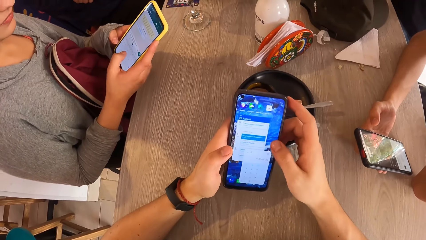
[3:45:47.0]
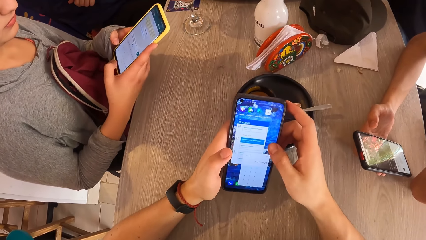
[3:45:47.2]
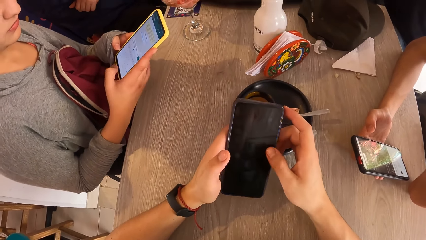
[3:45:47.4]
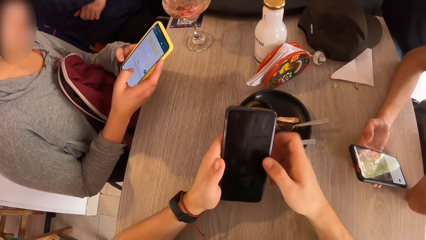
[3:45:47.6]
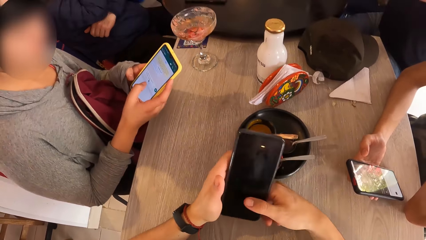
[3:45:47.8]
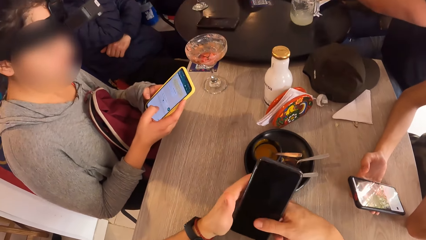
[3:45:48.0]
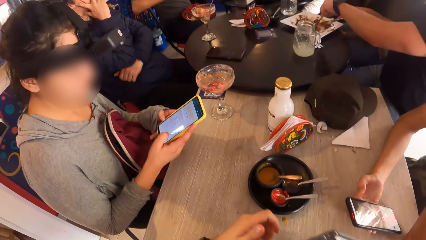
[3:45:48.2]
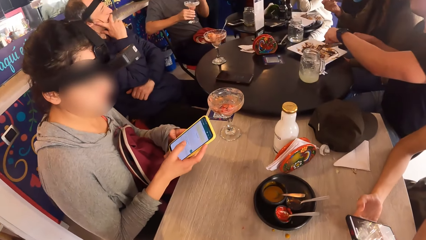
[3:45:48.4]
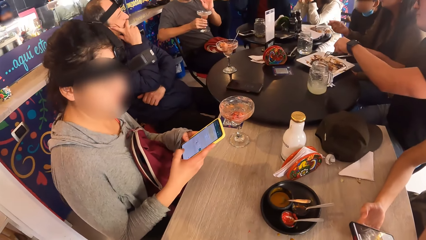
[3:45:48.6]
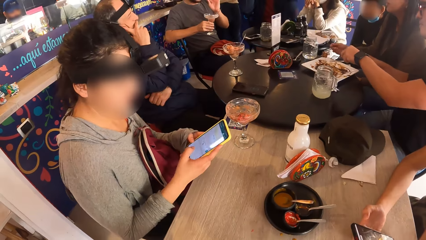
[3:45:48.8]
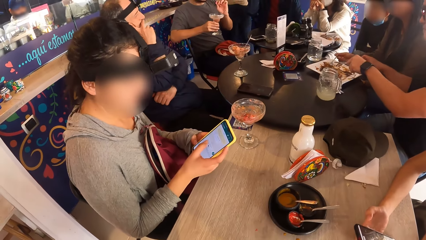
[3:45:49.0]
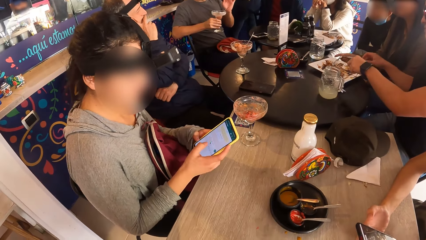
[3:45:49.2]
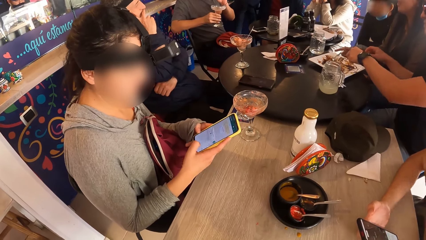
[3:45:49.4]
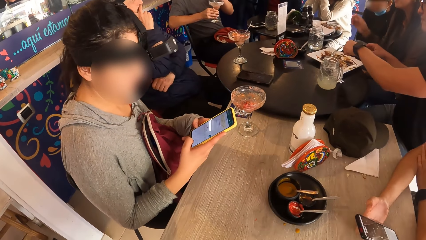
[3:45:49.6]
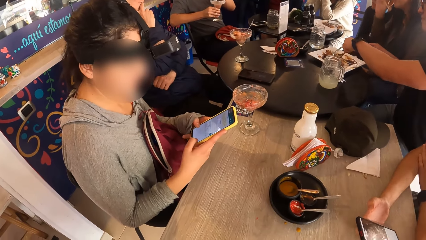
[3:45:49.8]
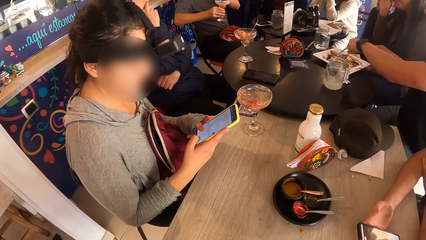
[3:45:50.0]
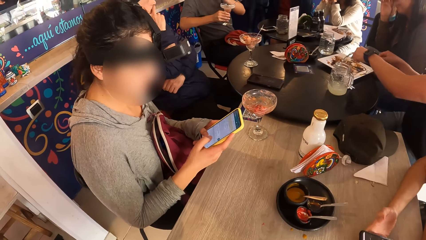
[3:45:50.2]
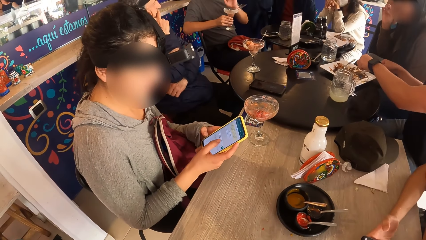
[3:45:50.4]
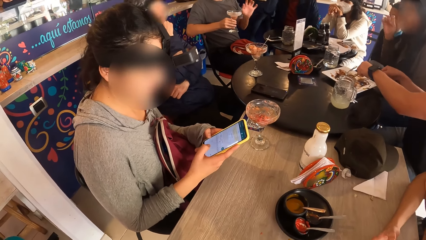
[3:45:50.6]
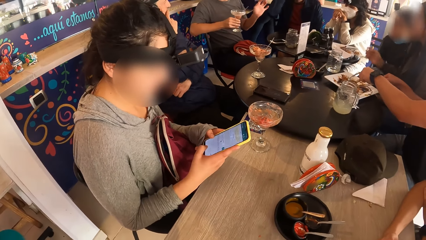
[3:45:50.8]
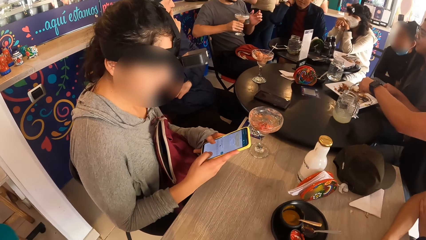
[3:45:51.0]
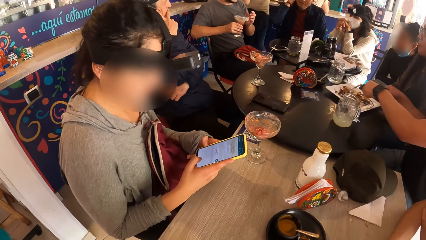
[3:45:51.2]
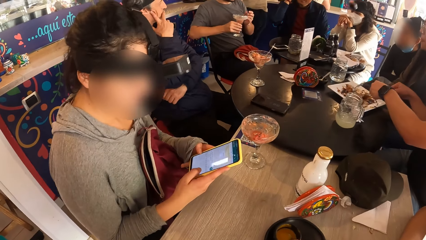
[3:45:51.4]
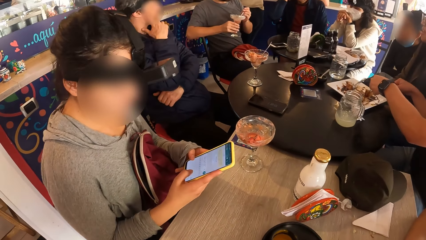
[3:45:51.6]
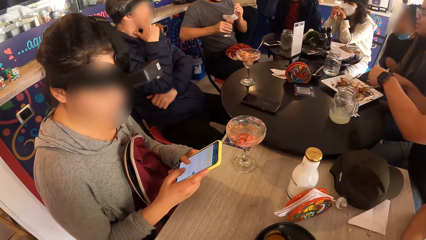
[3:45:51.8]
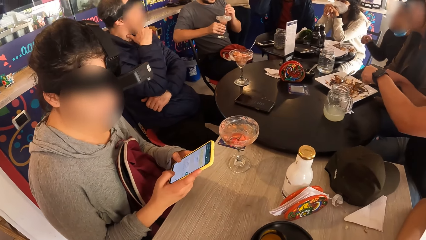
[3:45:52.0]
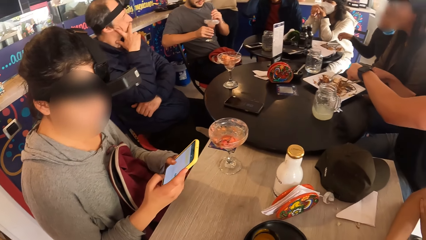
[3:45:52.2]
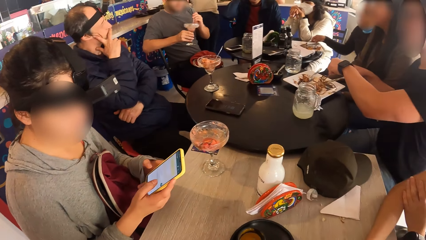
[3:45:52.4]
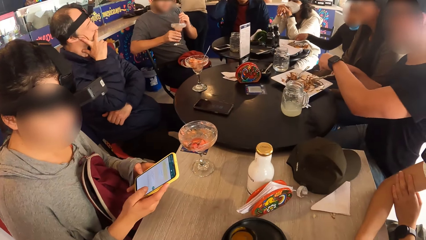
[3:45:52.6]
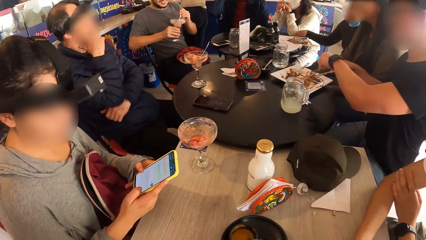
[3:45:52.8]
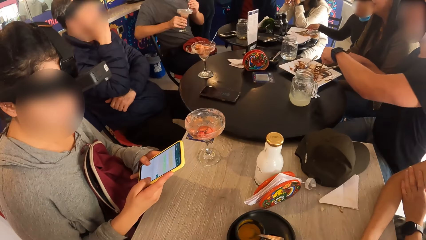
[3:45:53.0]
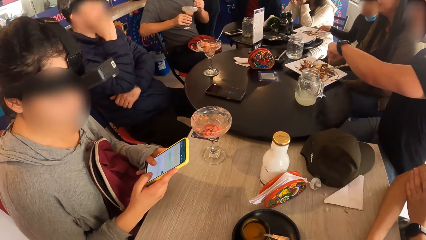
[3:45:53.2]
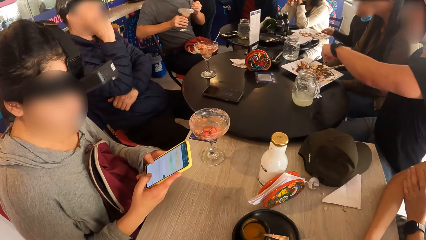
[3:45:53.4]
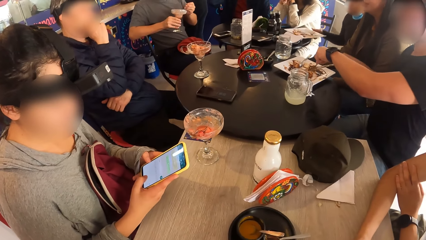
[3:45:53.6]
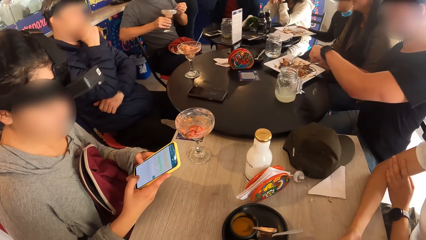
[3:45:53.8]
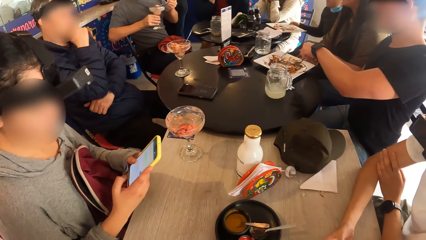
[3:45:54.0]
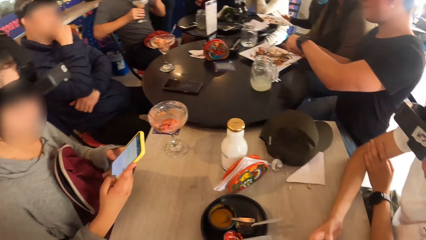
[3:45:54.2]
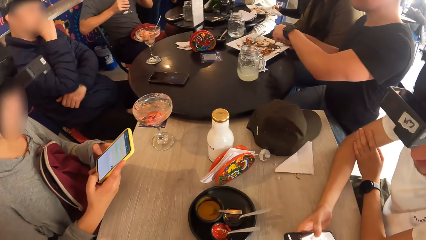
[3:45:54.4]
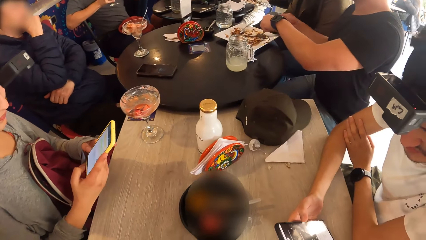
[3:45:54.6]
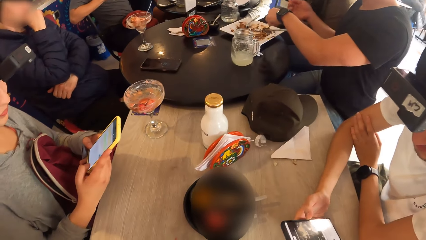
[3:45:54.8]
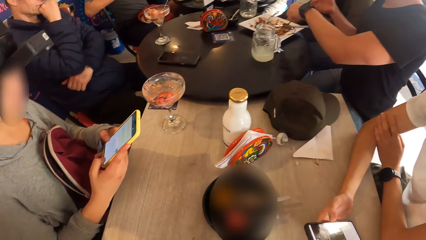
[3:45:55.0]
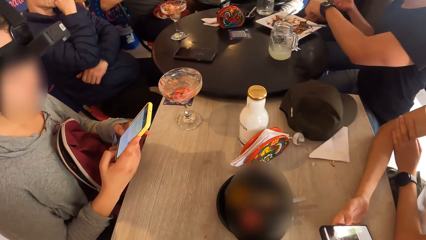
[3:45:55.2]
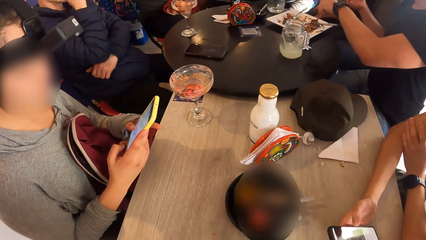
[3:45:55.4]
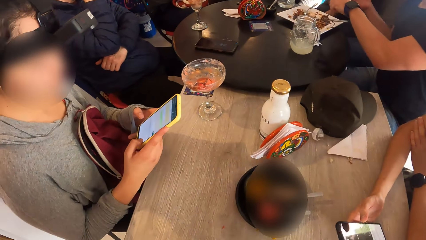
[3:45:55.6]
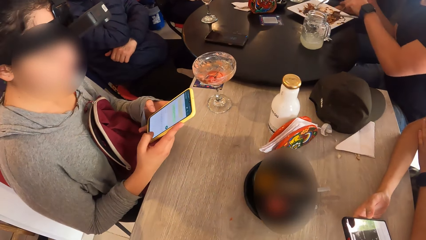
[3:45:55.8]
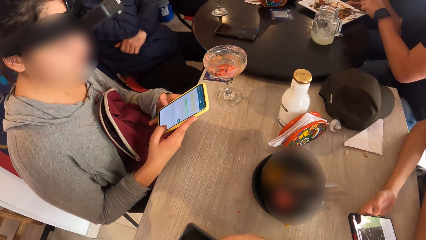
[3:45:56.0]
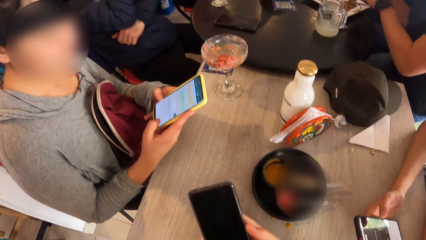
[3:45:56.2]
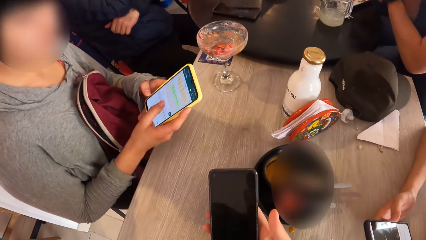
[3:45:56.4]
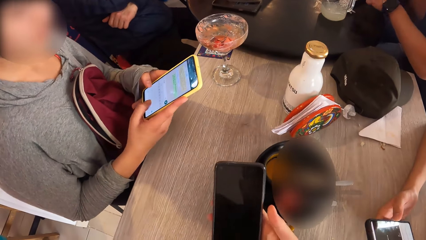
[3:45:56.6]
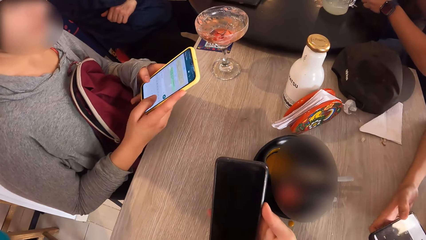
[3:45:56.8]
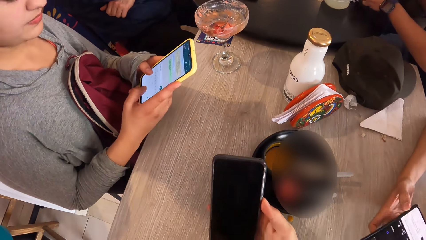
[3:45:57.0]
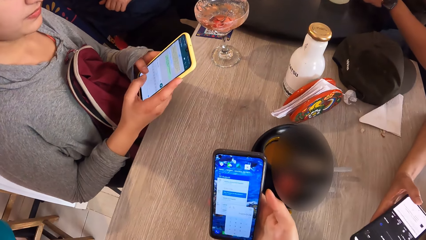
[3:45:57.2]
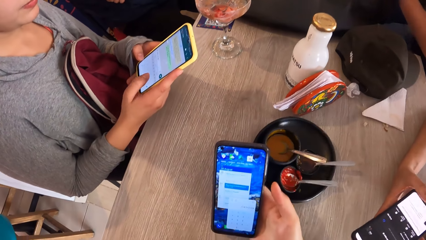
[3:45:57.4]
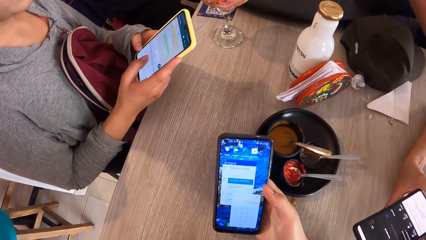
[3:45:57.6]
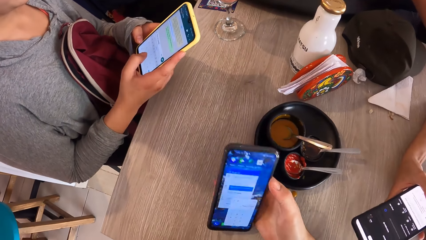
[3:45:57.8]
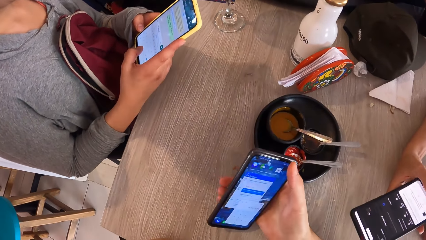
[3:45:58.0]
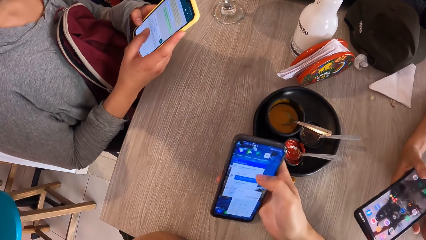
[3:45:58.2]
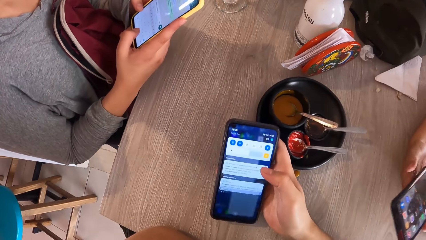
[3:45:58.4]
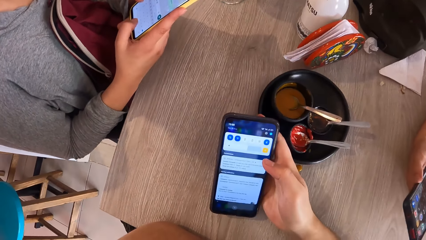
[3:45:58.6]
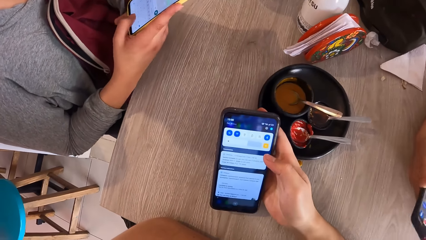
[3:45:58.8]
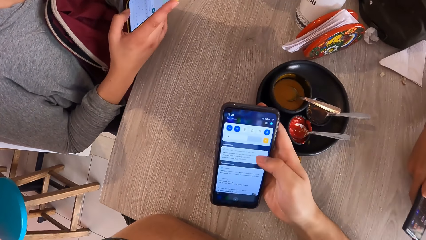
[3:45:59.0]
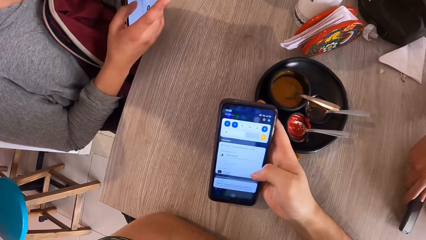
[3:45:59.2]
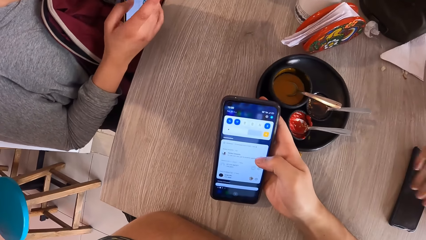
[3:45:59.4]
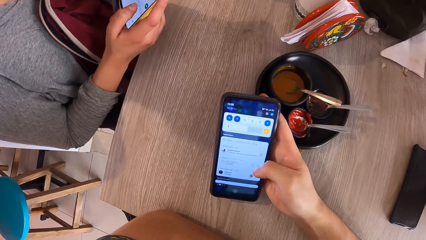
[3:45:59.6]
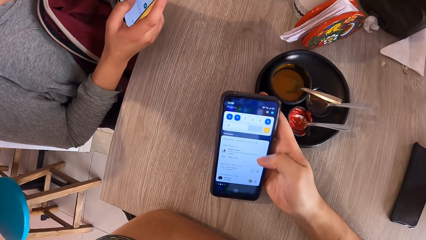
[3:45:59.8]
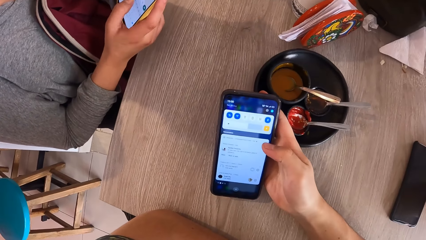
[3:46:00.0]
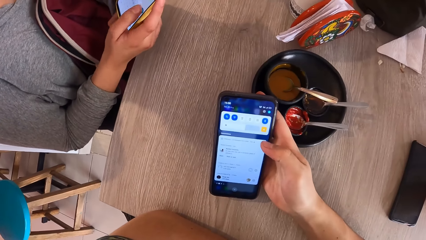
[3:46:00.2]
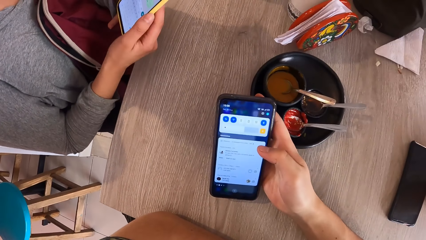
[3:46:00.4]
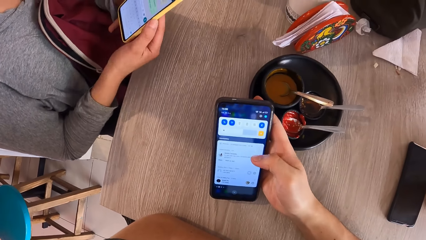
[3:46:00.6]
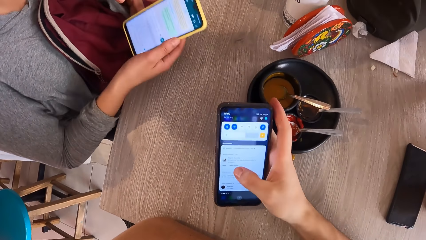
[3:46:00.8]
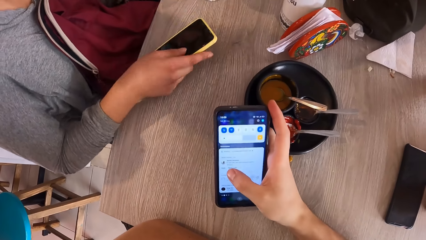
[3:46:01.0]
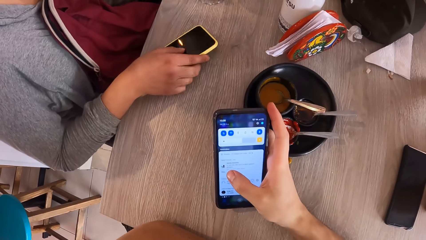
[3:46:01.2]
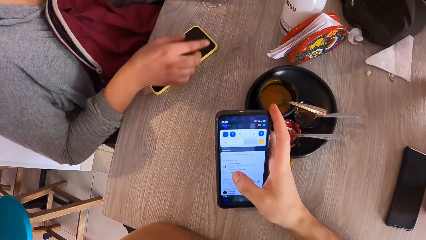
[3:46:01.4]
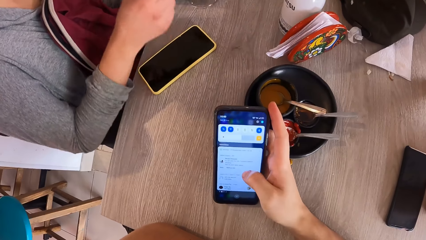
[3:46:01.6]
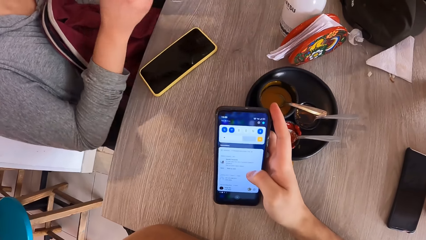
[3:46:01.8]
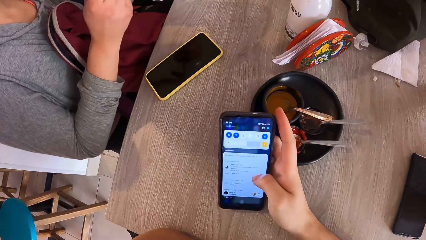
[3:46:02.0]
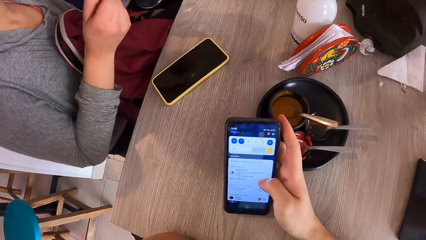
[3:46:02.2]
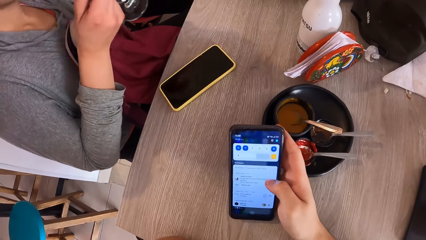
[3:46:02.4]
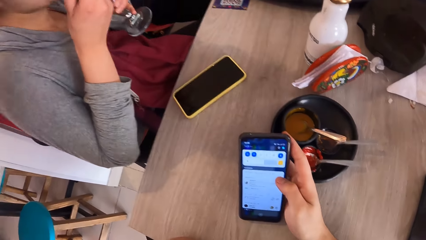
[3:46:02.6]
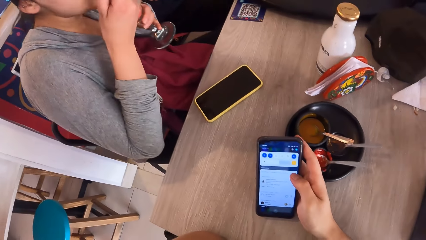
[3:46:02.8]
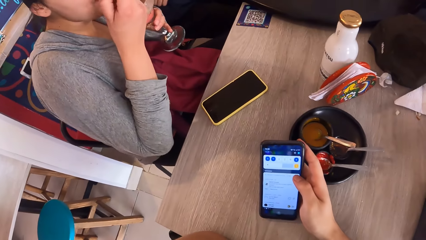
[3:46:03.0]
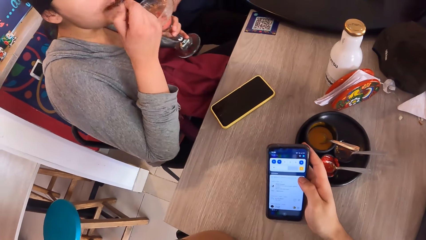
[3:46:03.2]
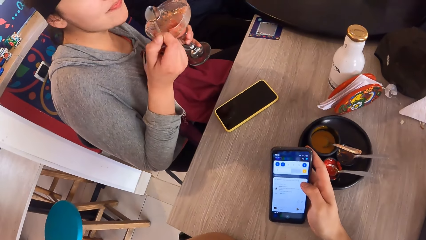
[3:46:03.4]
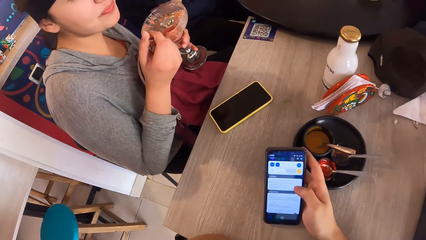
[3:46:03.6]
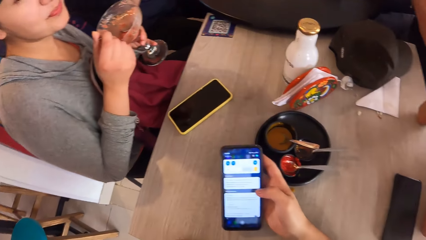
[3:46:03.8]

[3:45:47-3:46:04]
The man eats fruit from the parfait glass on his right hand with a spoon on his left hand. The man holds the spoon in the parfait glass in his right hand with his left hand. The camera wearer operates a phone with his right hand. The woman drops the phone on the table with her right hand.
